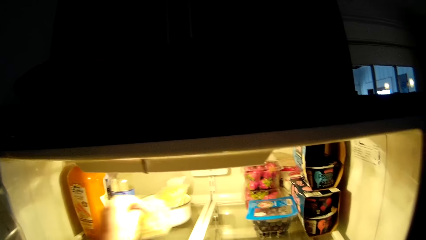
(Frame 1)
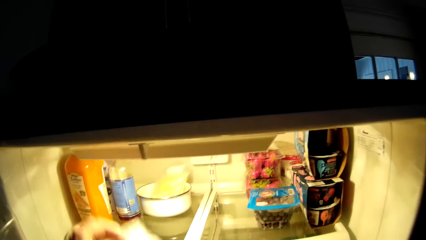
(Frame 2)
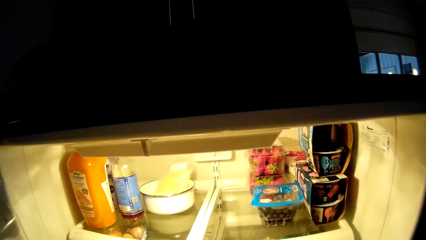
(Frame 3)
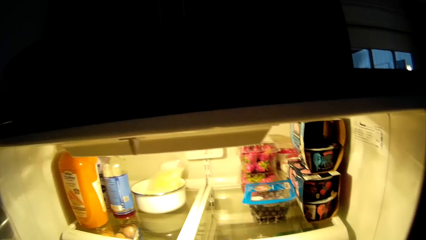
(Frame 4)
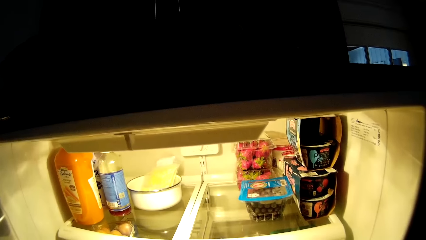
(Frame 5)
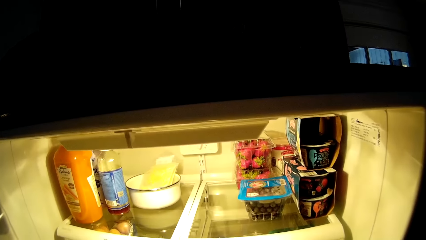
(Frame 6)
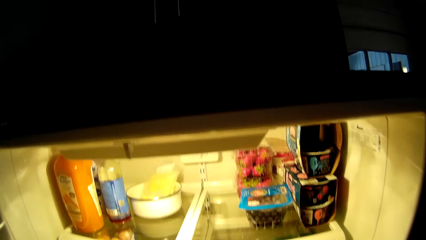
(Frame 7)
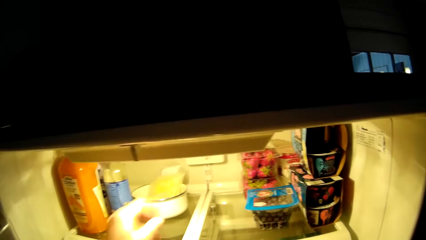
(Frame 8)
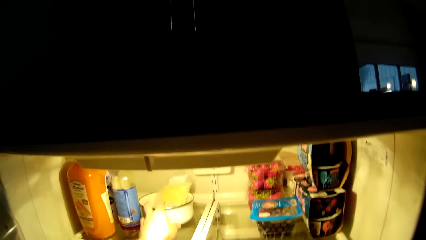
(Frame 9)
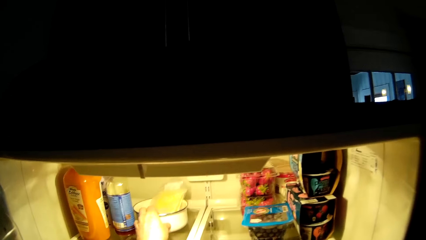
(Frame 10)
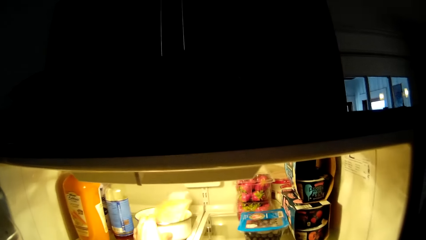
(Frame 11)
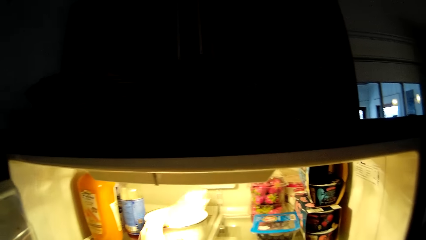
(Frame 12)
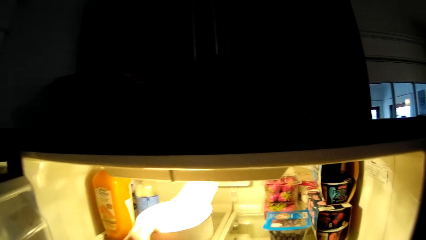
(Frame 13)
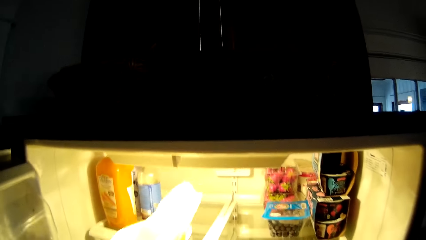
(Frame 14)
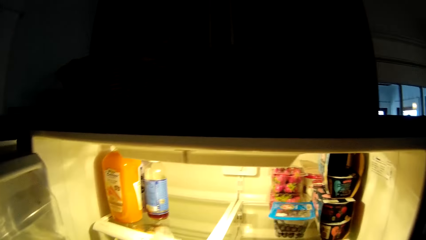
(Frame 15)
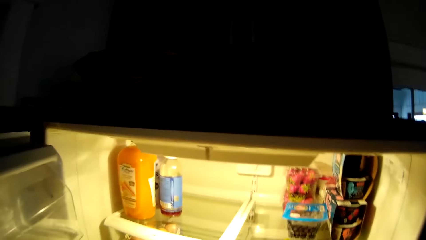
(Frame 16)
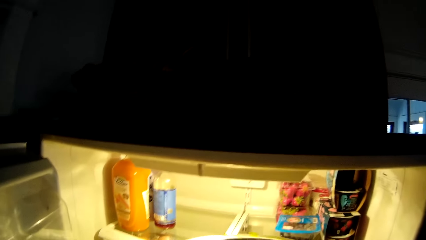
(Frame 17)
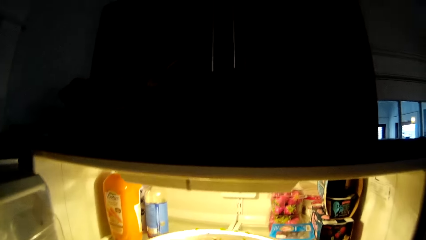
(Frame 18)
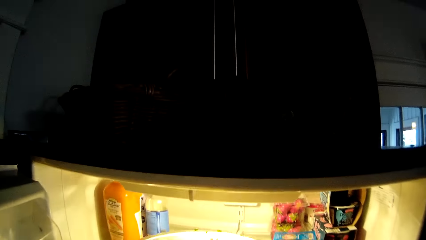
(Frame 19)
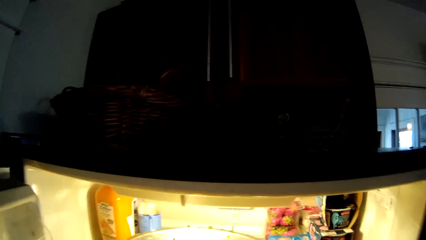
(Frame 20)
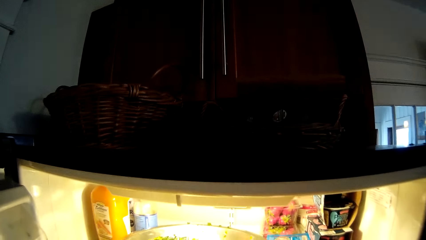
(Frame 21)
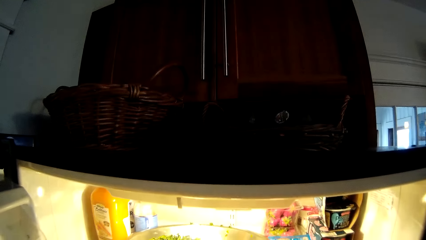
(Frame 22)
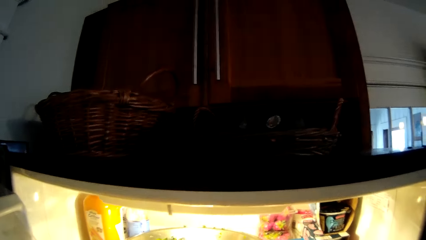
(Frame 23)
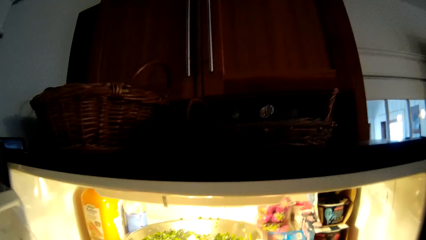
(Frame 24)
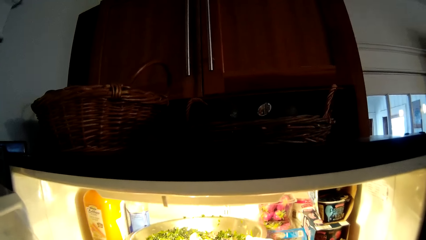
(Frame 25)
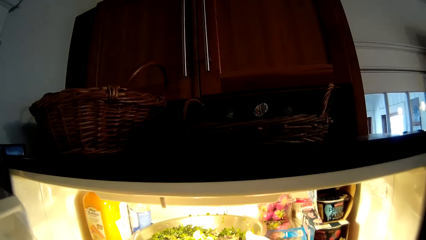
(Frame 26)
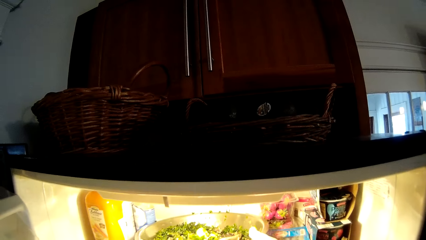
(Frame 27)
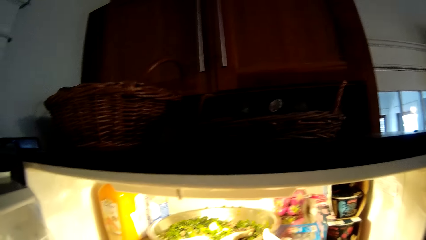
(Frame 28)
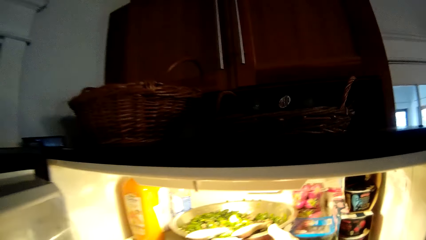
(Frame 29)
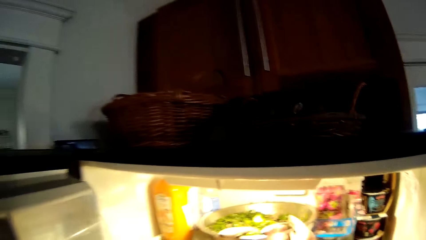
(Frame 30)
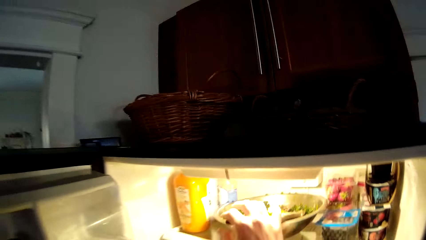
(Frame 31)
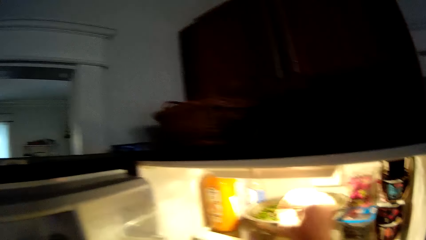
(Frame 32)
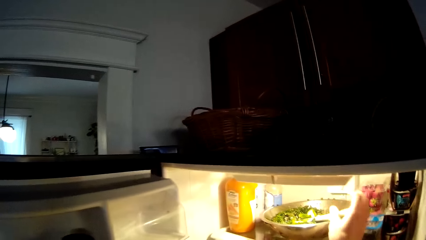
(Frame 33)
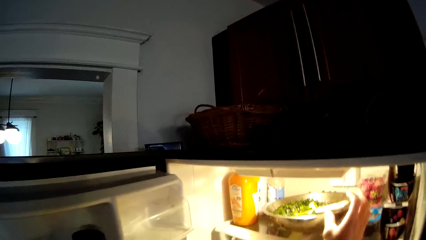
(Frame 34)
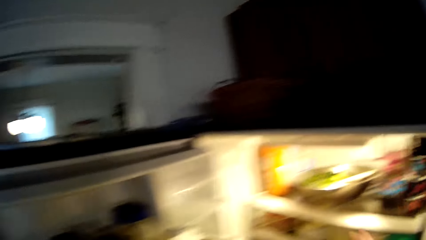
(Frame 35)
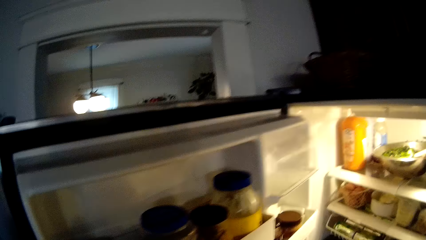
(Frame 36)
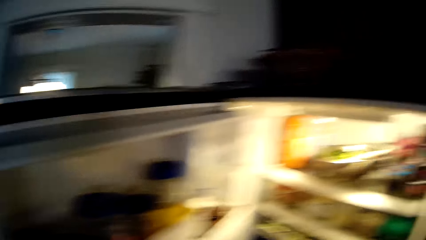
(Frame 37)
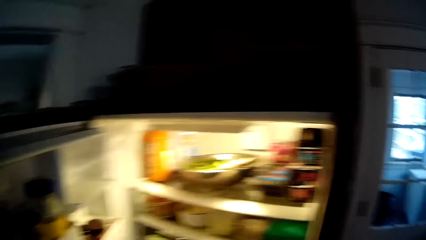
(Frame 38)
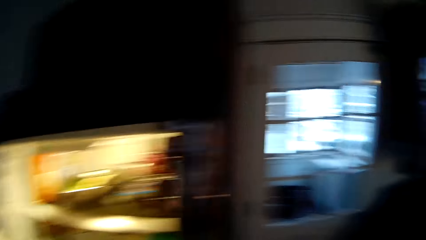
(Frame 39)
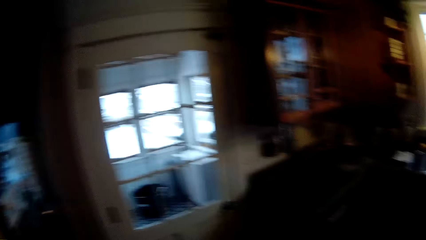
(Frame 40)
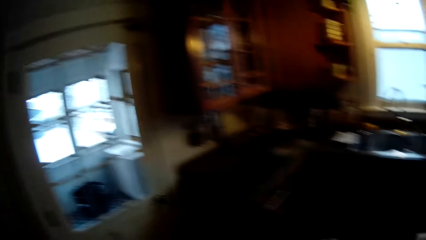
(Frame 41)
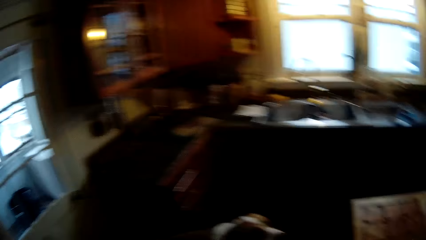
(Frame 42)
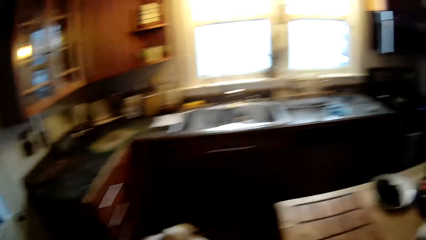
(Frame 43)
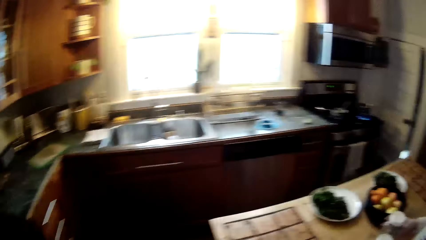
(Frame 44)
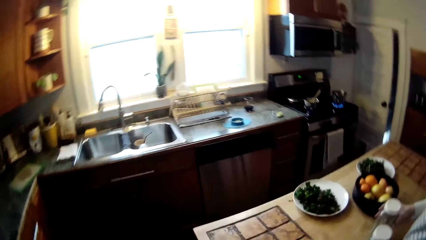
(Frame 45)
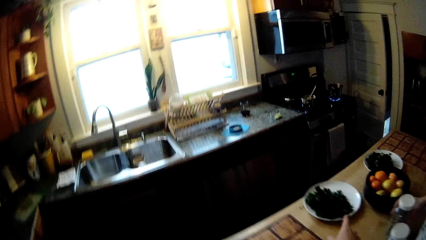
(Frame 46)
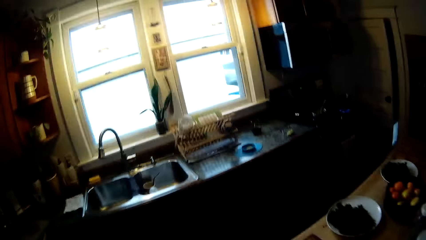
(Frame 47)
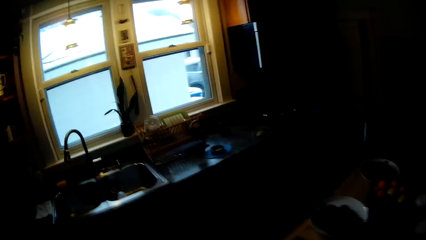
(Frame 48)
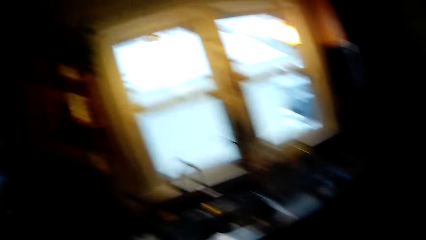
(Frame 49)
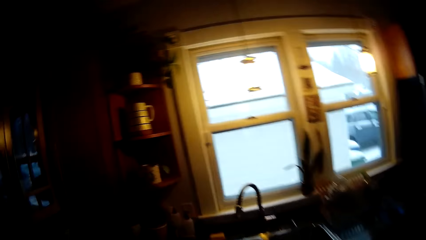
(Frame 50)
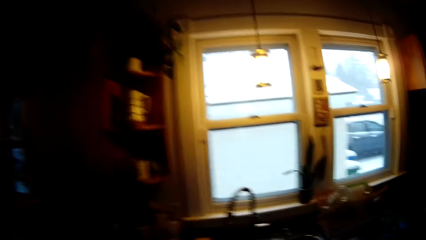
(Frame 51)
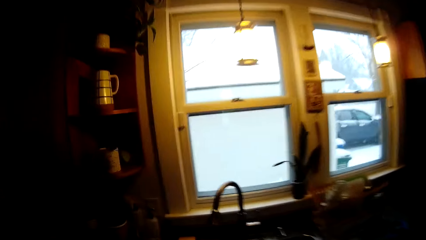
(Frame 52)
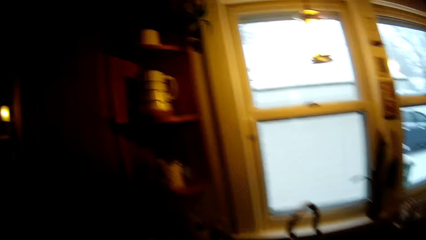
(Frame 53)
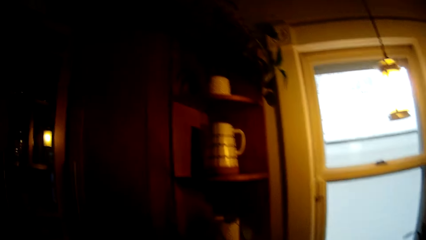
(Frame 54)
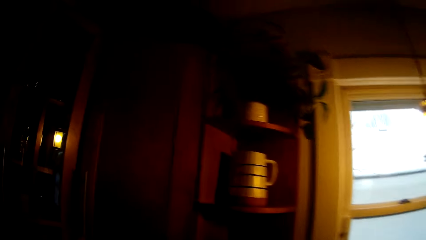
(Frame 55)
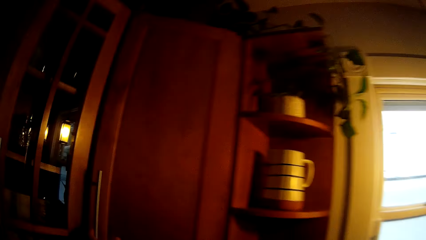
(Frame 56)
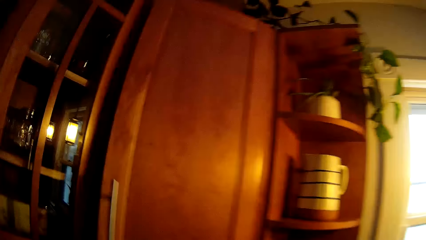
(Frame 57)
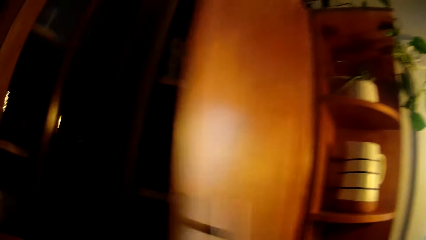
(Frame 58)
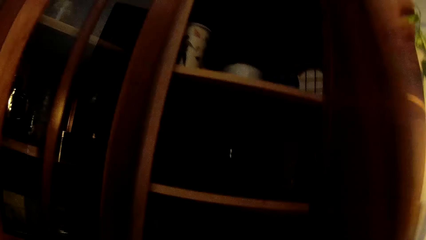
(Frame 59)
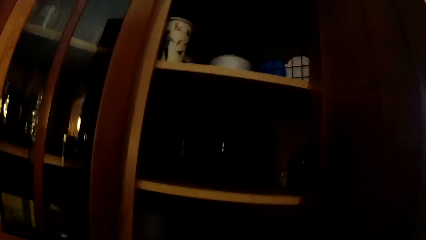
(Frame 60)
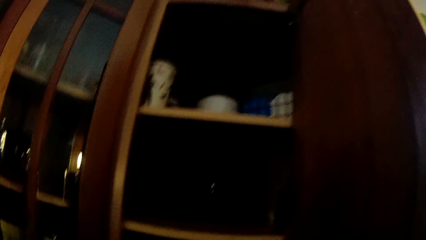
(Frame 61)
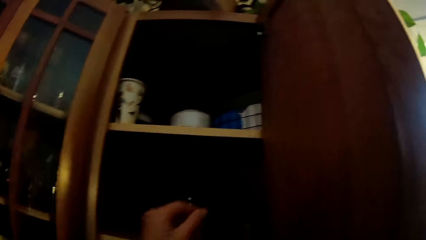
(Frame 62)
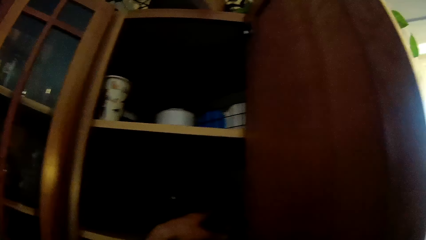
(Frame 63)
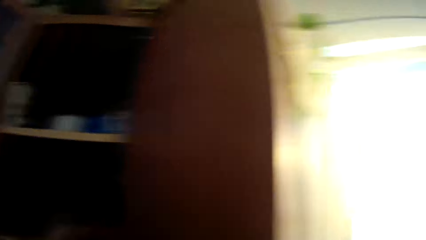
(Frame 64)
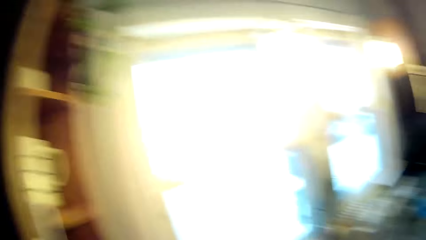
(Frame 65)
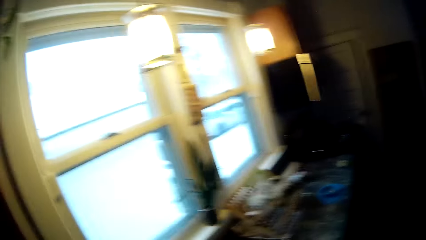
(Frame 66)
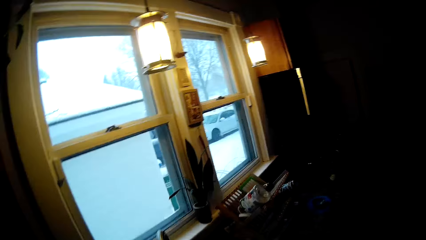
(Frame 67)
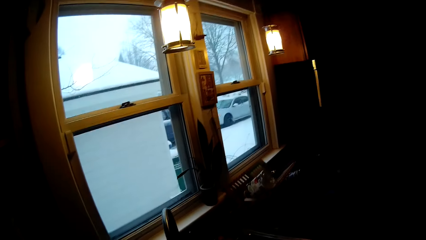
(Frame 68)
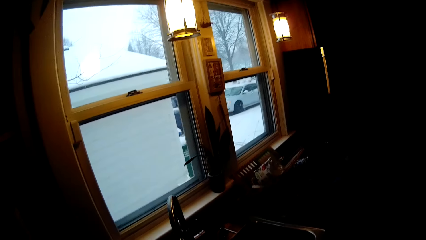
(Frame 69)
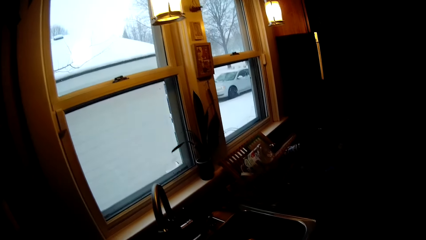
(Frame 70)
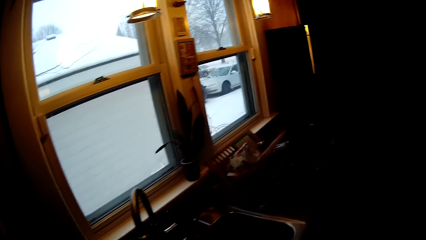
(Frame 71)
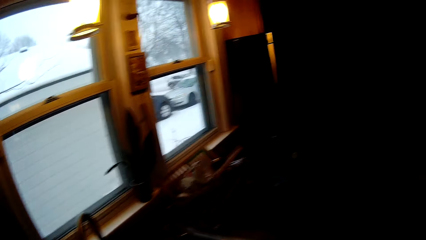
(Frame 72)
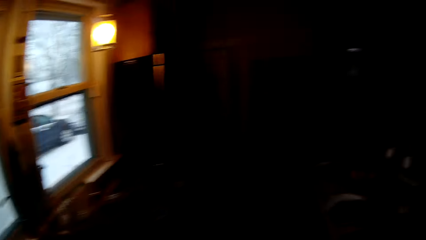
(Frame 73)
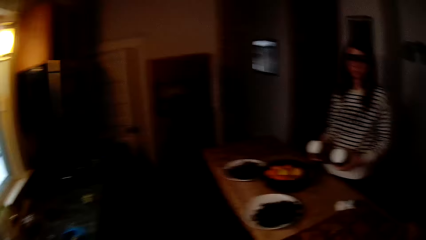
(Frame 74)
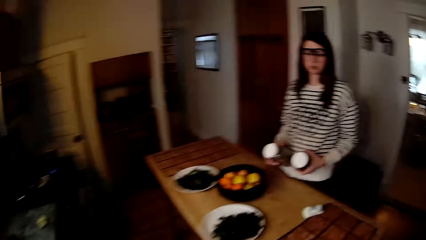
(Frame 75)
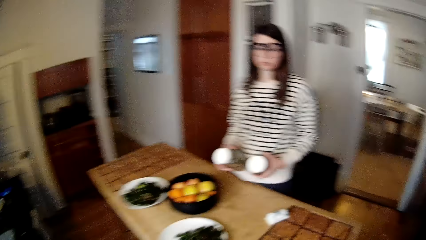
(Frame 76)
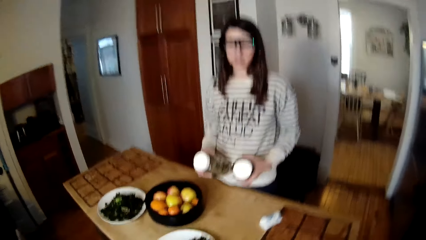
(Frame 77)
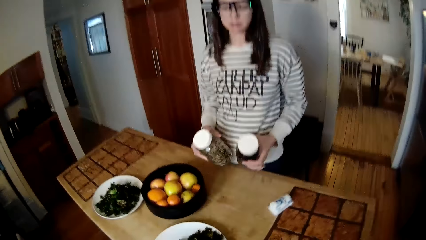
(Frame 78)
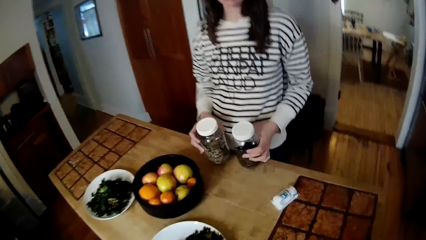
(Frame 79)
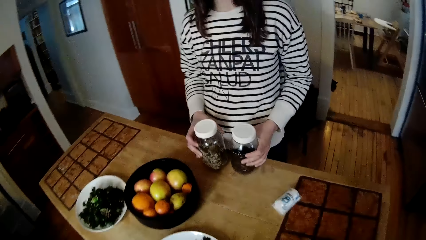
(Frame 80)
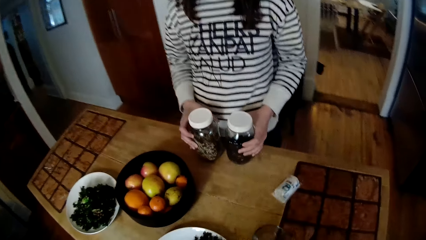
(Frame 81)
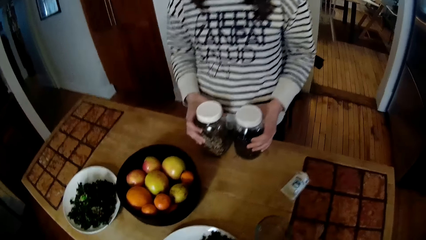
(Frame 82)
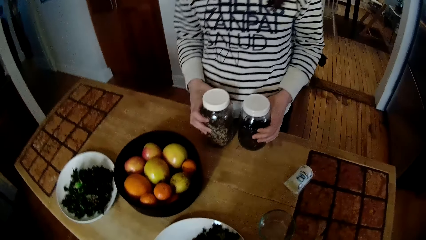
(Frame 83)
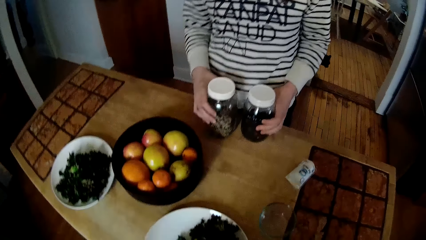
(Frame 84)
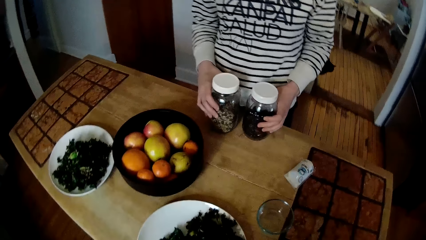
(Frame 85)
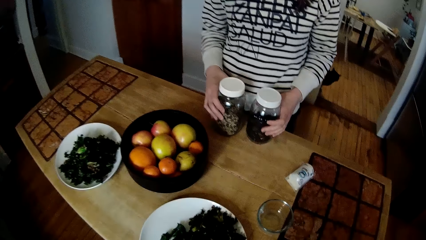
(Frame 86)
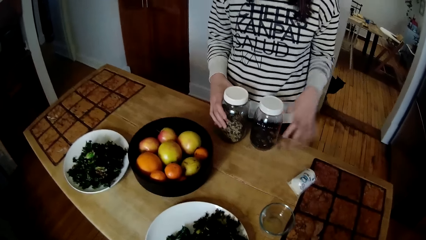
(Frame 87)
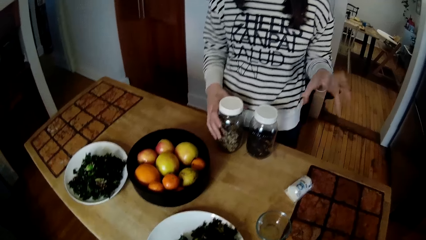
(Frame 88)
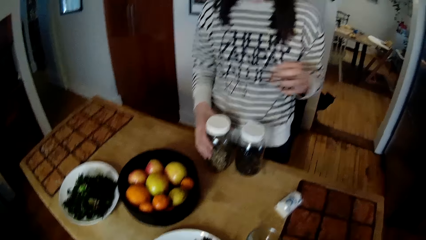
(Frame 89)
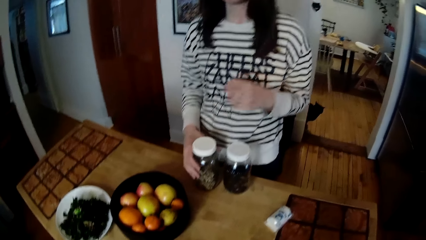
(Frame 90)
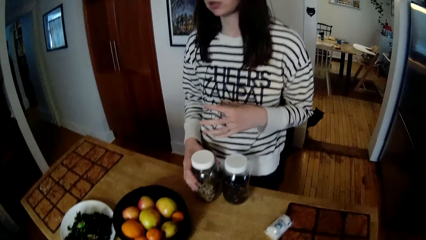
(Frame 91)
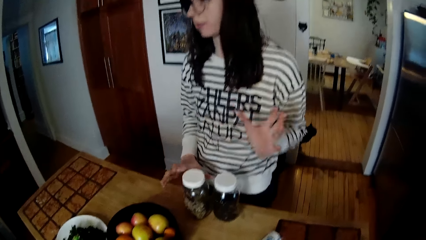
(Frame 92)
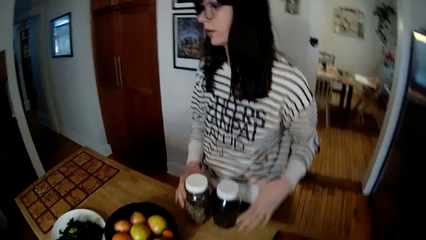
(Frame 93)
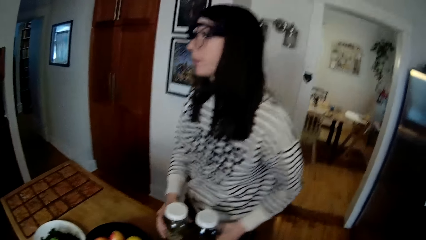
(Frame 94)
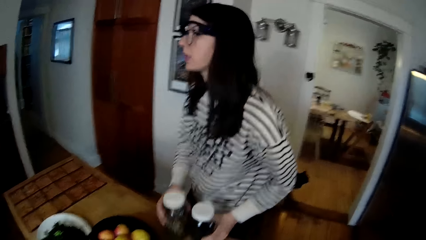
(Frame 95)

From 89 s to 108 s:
The camera wearer picks up a container from the refrigerator with his left hand. He moves a bowl. He places the container of vegetable in the refrigerator with his right hand. He interacts with a woman. He opens a cabinet door with his right hand. The woman drops jars on the table with her hands. The camera wearer drops a cup on the table with his right hand. The woman moves her hand.
